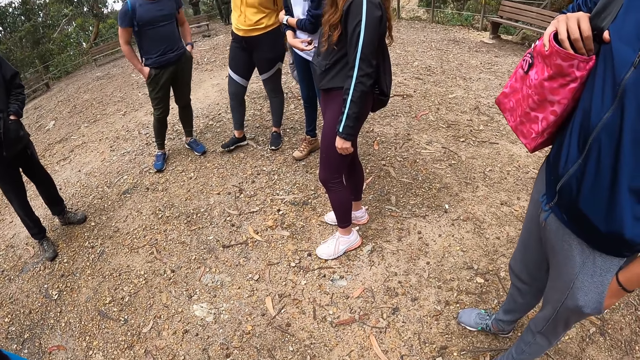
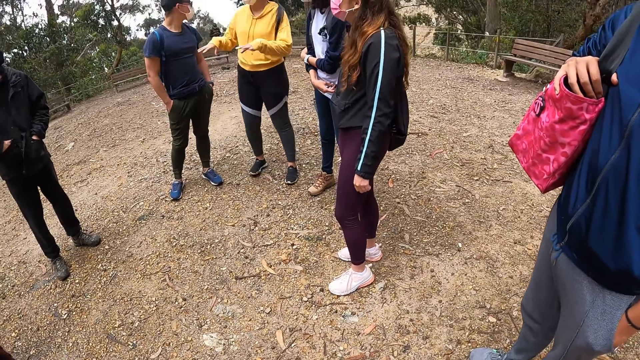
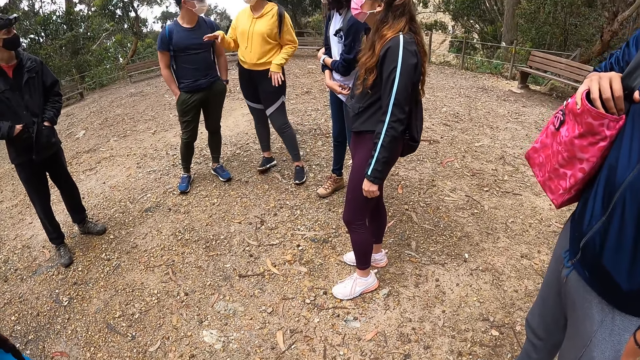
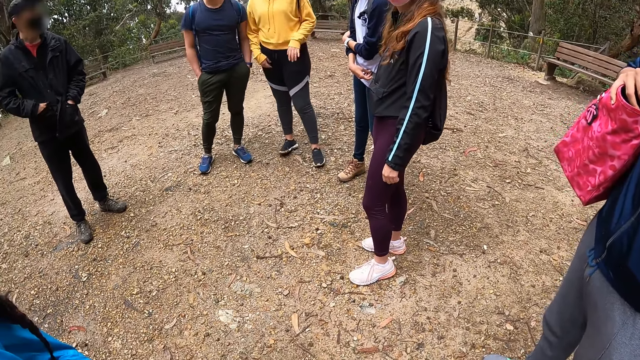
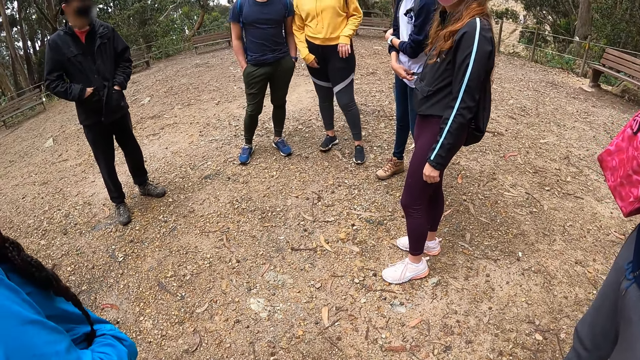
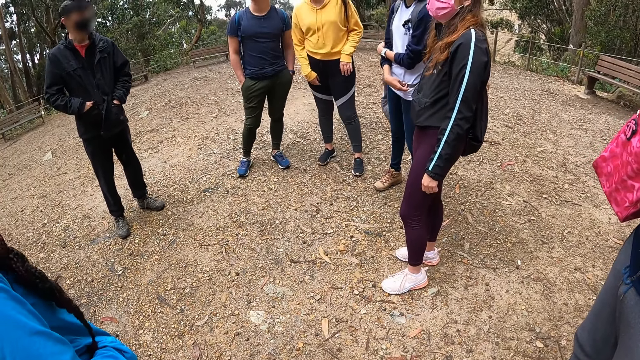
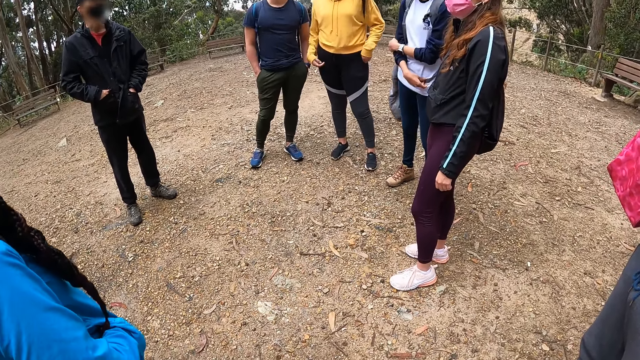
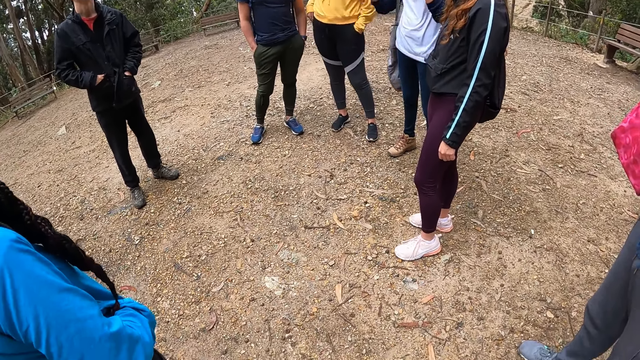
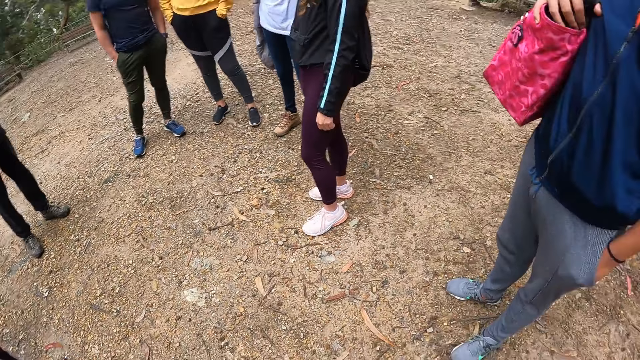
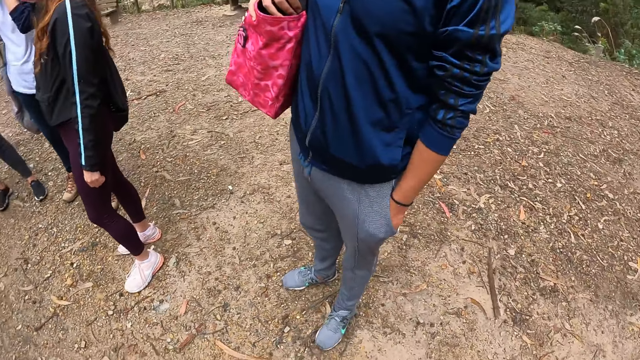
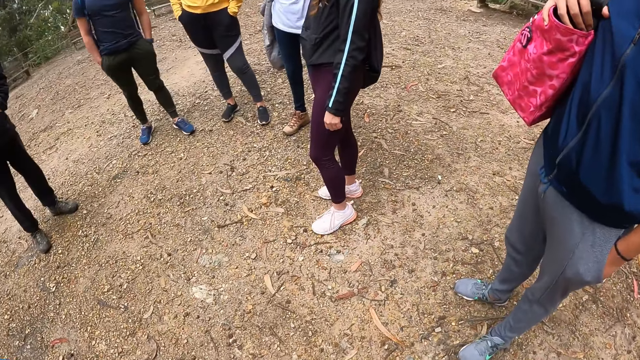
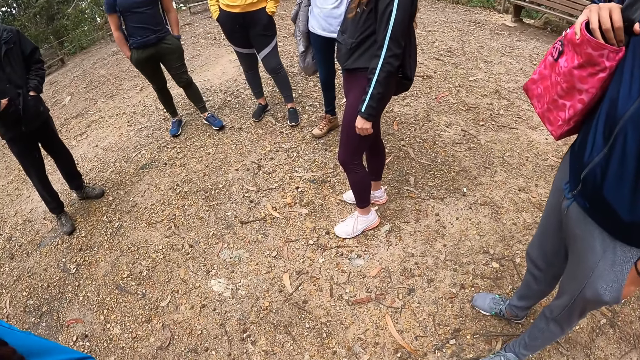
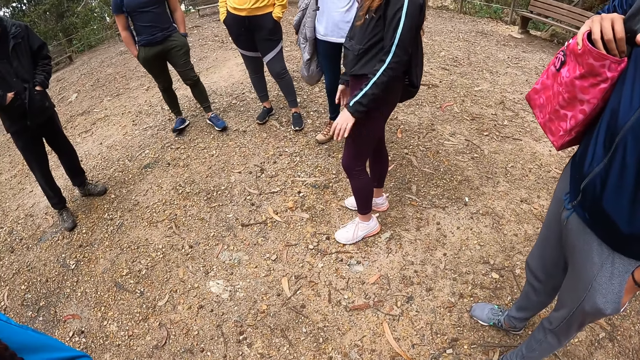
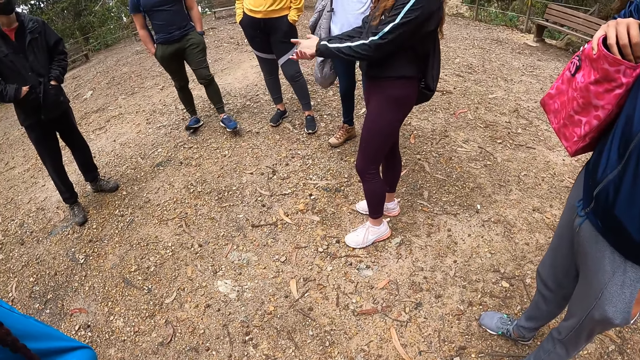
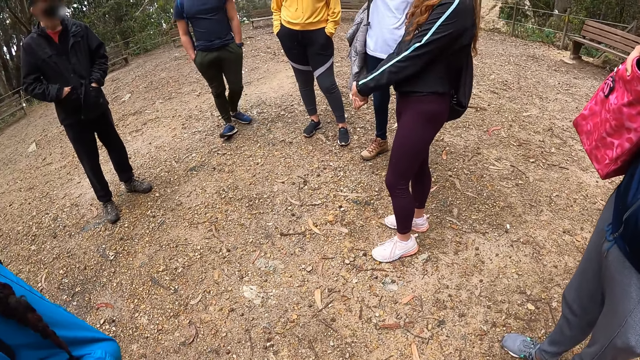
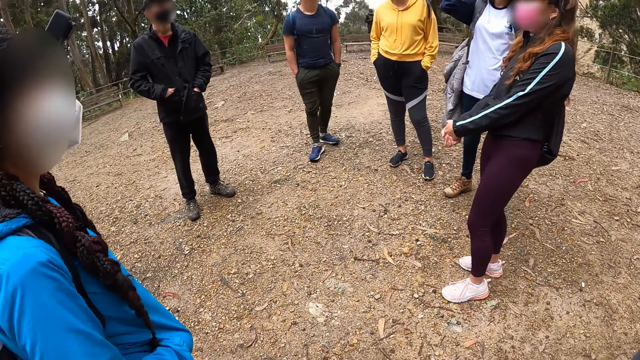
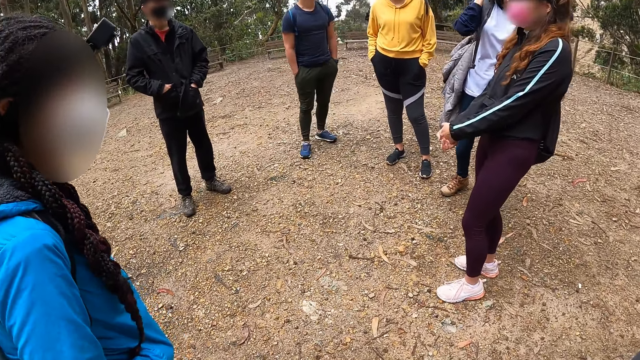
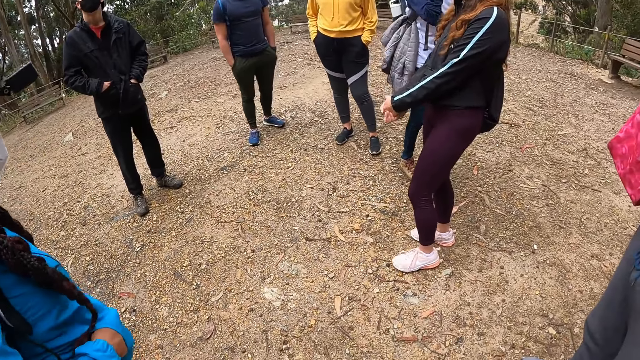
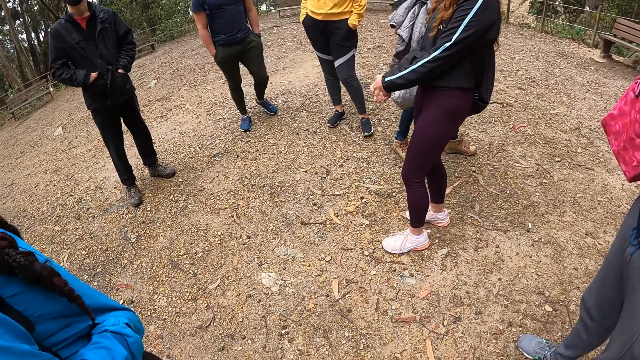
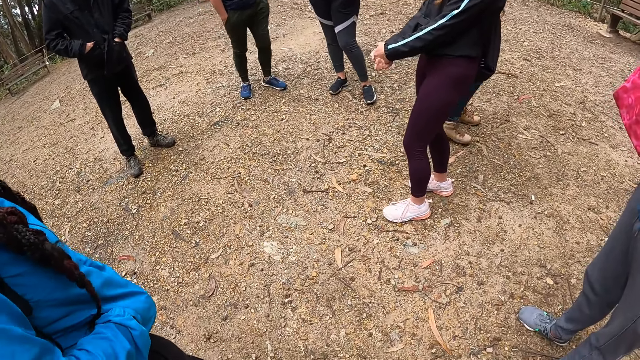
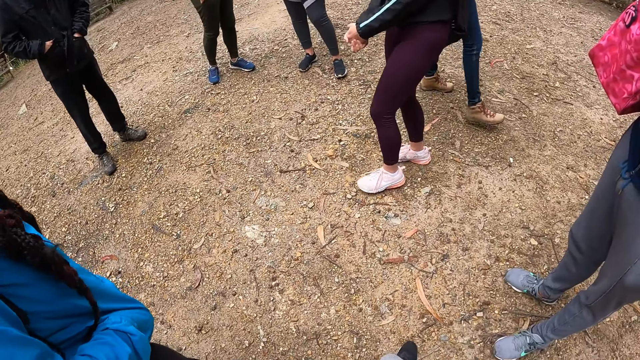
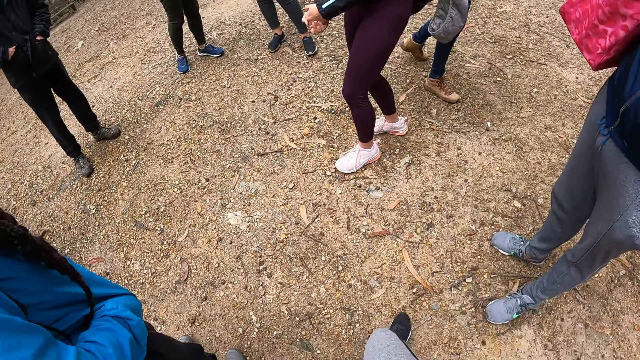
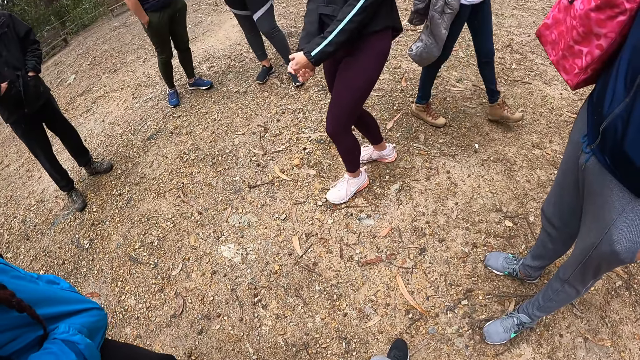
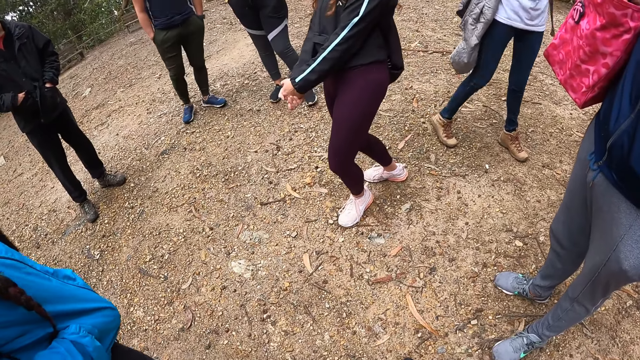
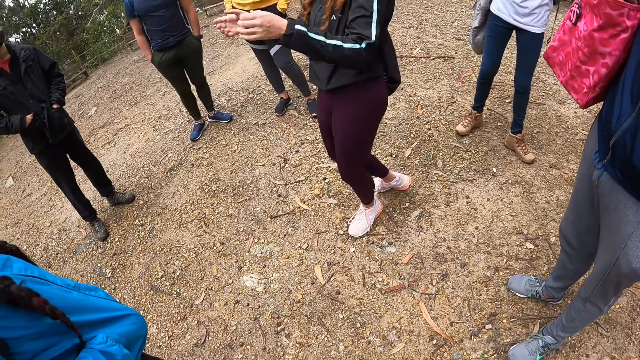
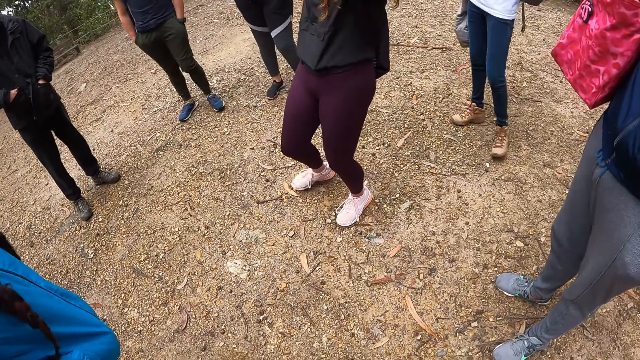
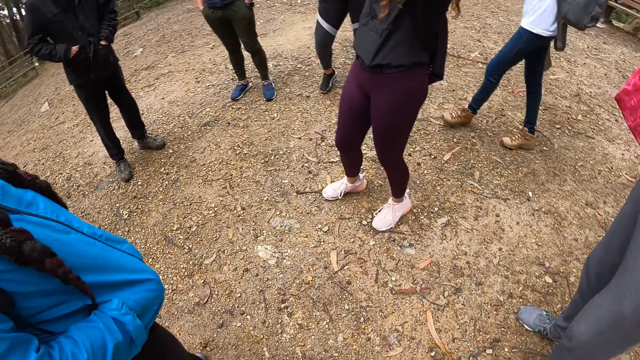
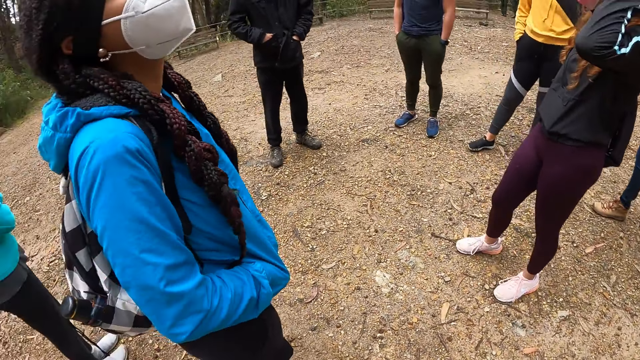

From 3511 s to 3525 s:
The man puts his hands in his pocket. The woman gestures with her hands. Another woman interacts with the team. The first woman scratches her lap with her right hand. The camera wearer looks around. Another woman clenches her hands. Another woman moves her hands. Another woman walks around the ground.

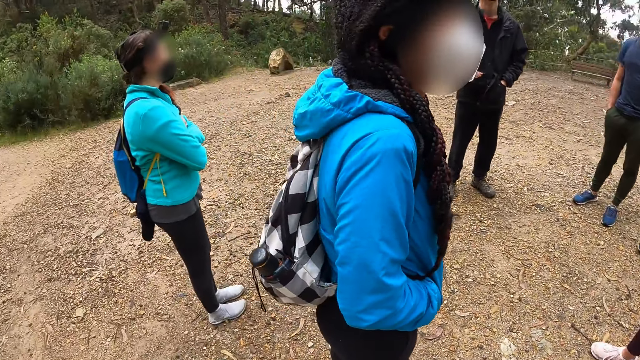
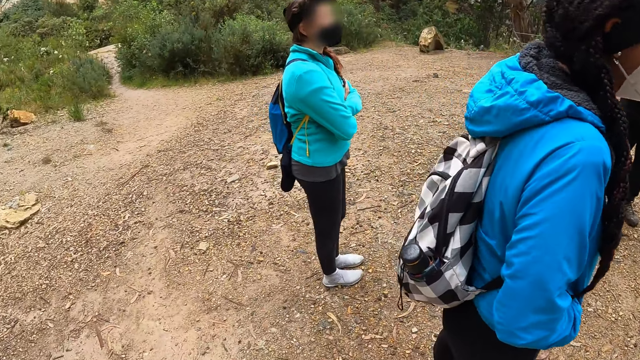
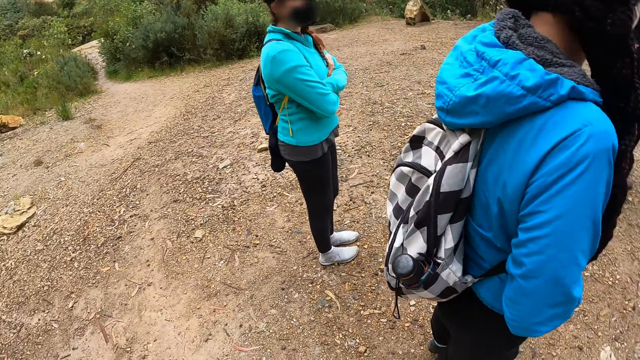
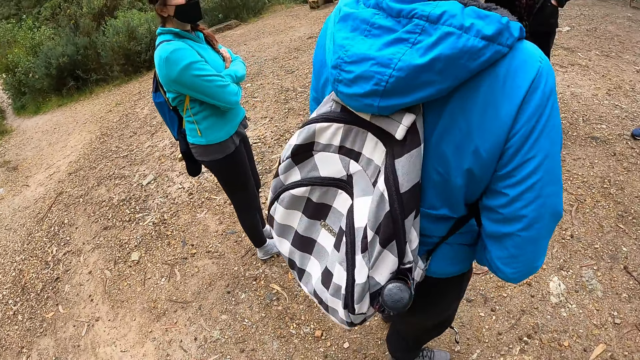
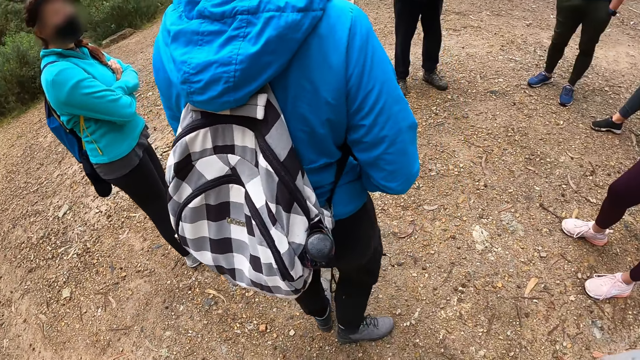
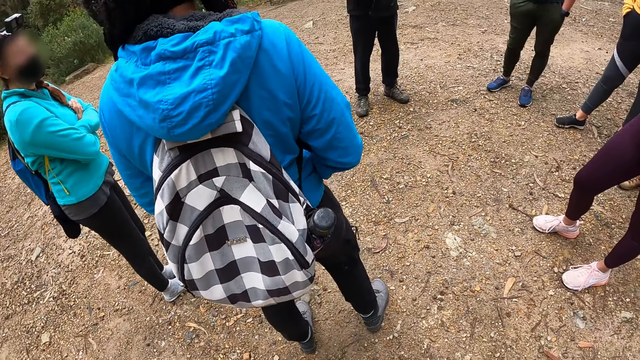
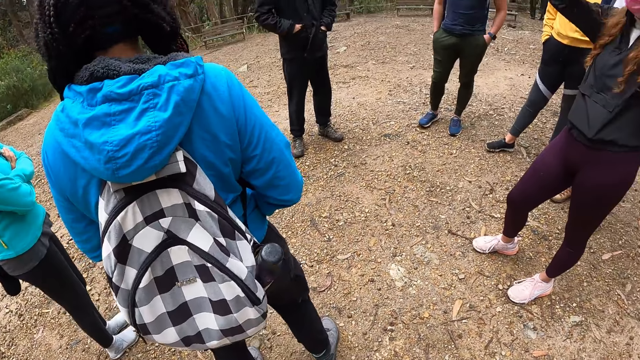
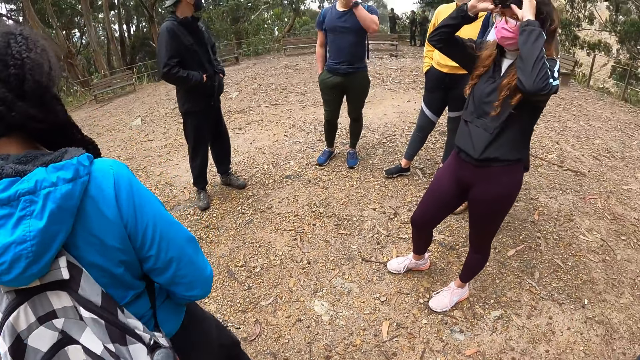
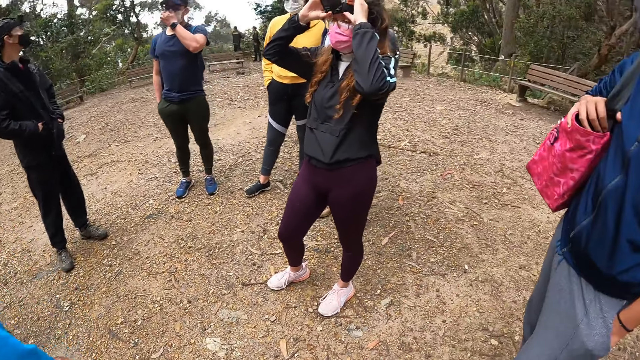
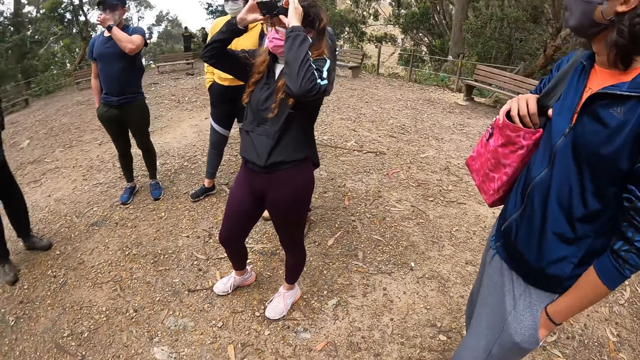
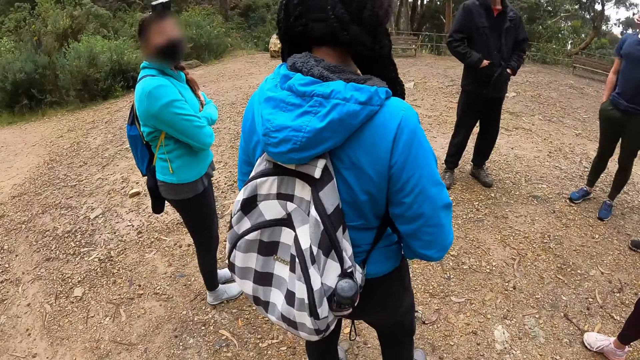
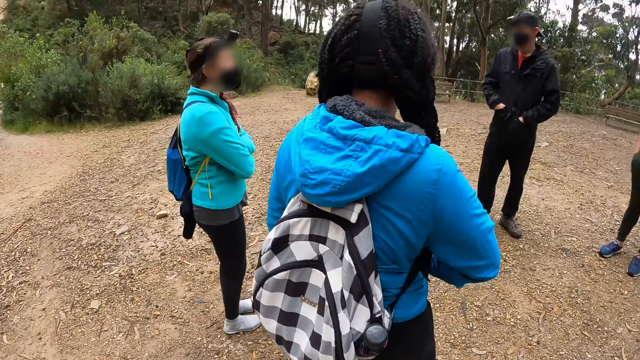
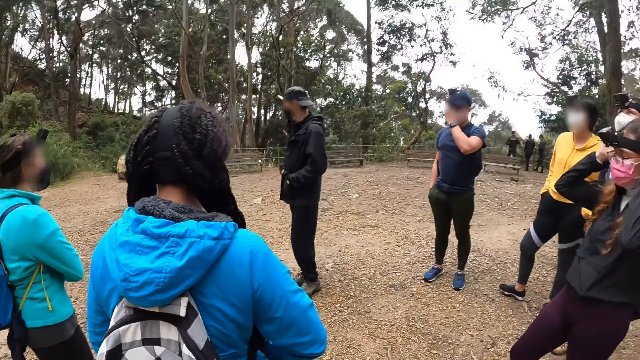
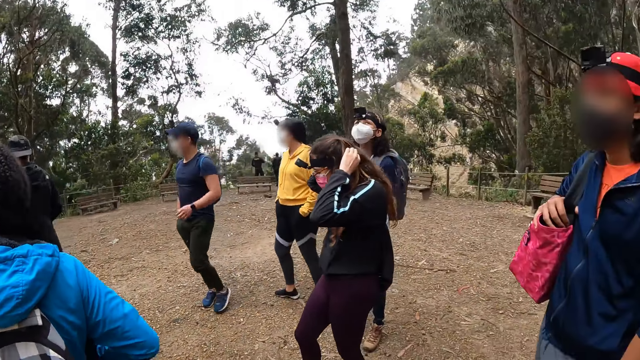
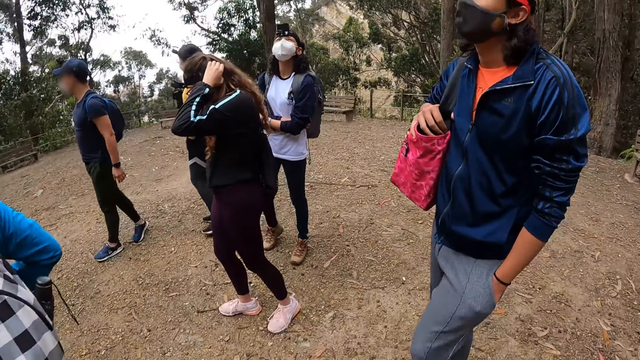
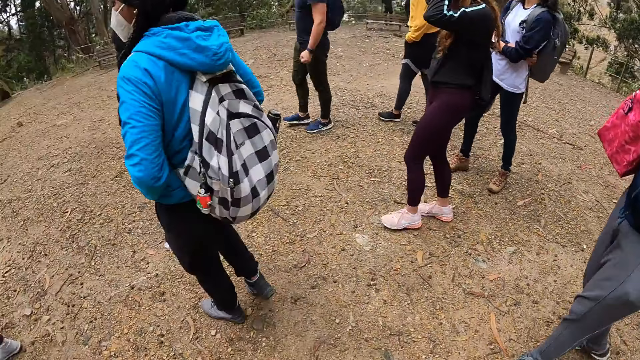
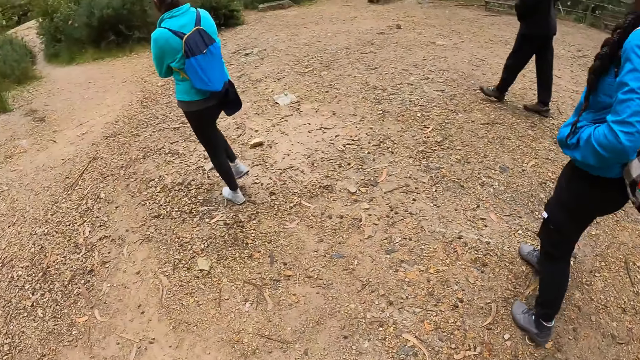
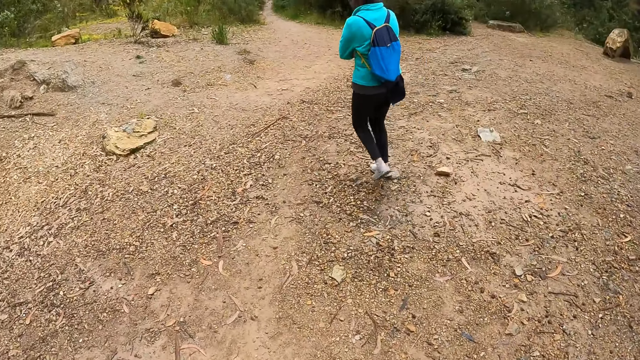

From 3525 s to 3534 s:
A woman adjusts a camera on her head with both hands. The woman walks towards a trail. The camera wearer walks towards the trail. A man walks towards the trail. Another woman walks towards the trail. Another woman walks towards the trail. Another man walks towards the trail. Another woman walks towards the trail. Another woman walks towards the trail. Another woman walks towards the trail. The camera wearer interacts with other people.
